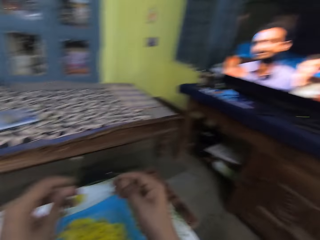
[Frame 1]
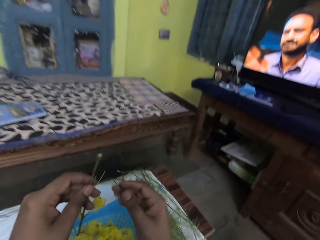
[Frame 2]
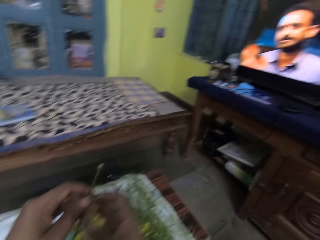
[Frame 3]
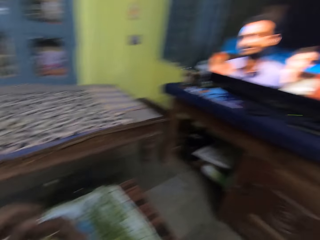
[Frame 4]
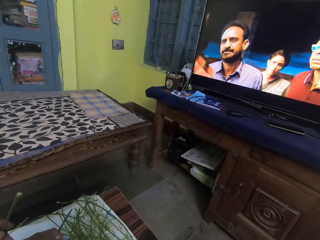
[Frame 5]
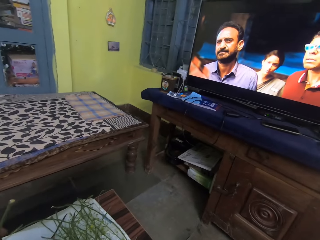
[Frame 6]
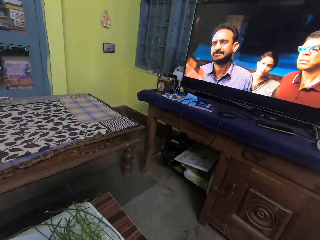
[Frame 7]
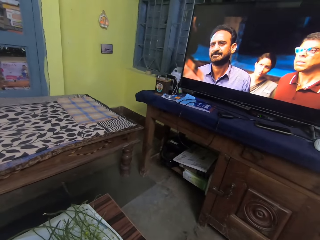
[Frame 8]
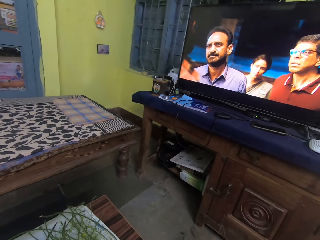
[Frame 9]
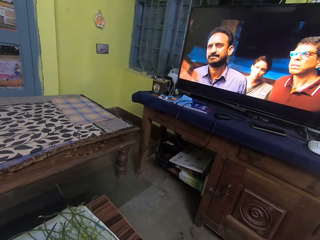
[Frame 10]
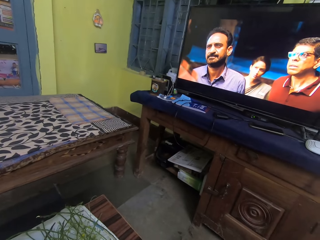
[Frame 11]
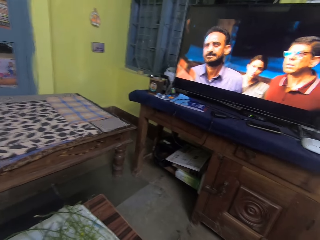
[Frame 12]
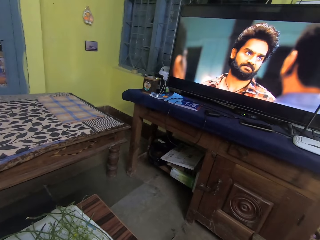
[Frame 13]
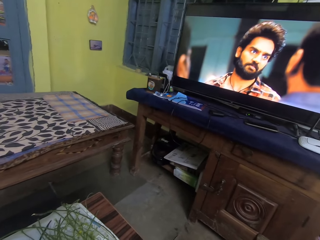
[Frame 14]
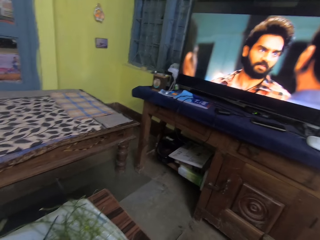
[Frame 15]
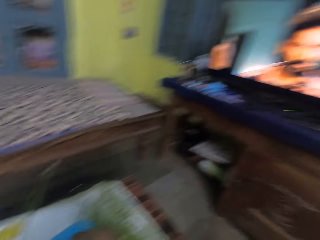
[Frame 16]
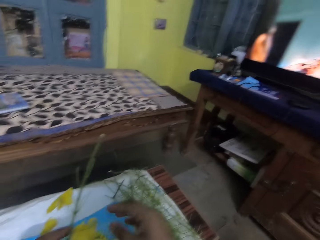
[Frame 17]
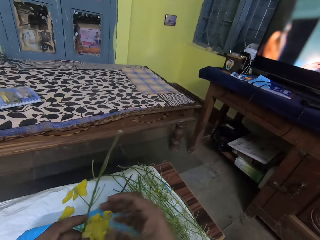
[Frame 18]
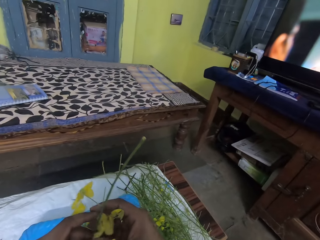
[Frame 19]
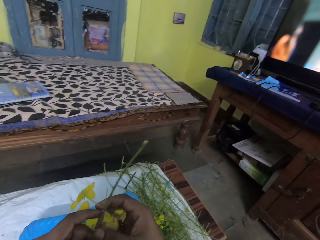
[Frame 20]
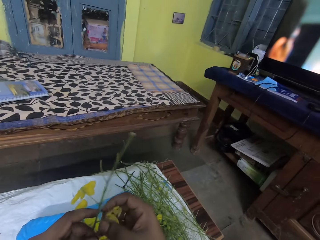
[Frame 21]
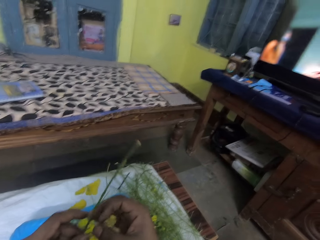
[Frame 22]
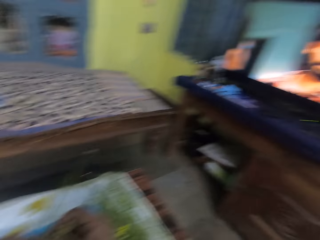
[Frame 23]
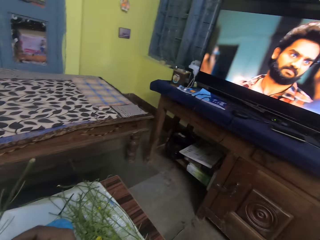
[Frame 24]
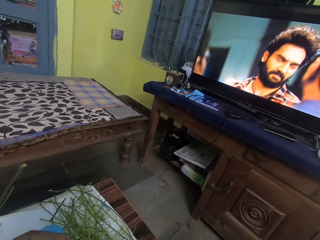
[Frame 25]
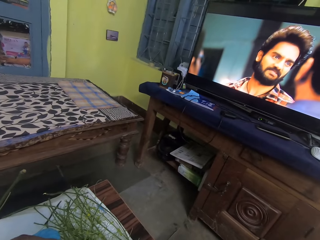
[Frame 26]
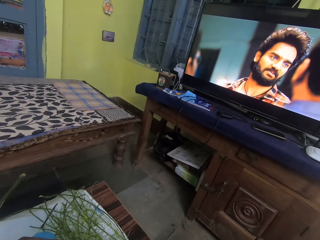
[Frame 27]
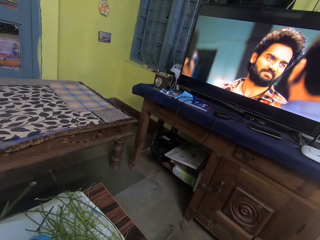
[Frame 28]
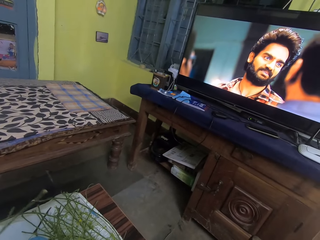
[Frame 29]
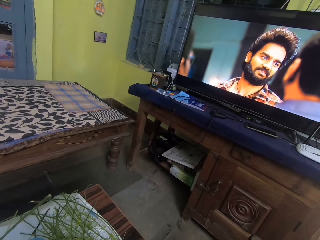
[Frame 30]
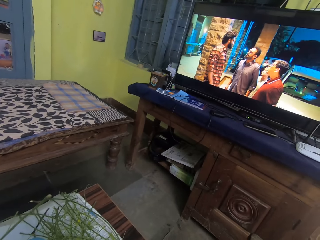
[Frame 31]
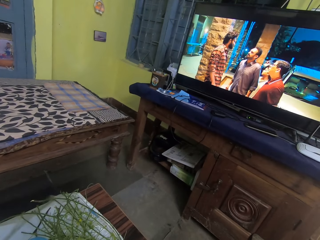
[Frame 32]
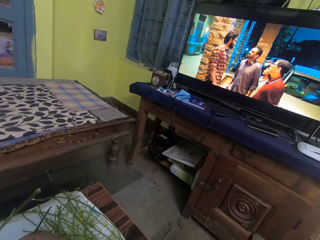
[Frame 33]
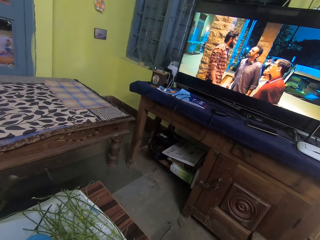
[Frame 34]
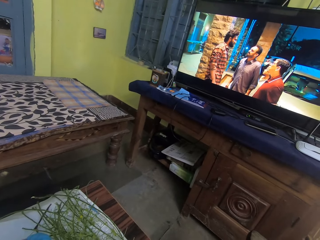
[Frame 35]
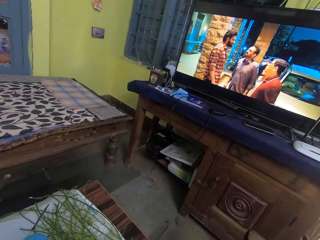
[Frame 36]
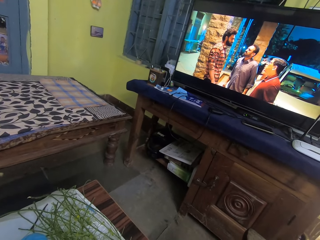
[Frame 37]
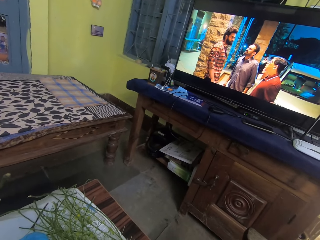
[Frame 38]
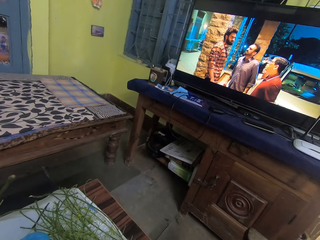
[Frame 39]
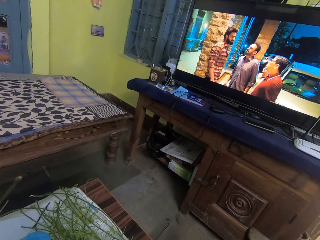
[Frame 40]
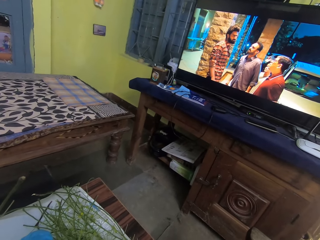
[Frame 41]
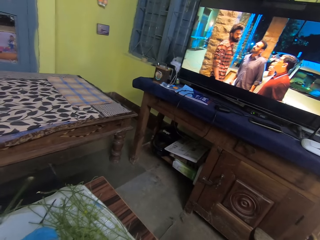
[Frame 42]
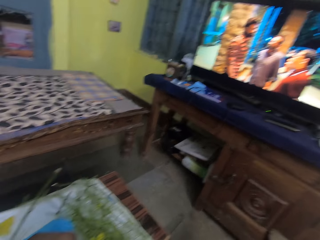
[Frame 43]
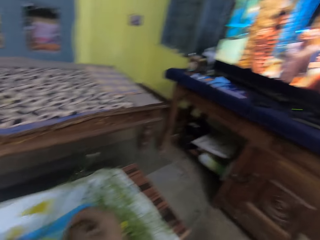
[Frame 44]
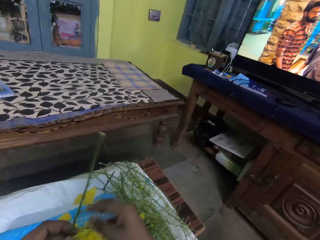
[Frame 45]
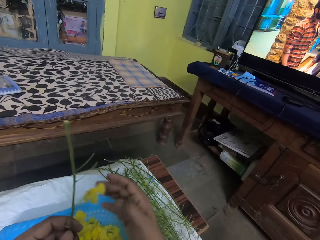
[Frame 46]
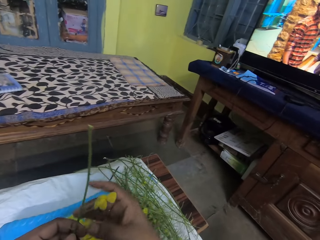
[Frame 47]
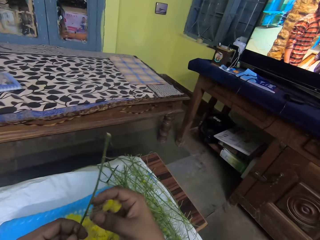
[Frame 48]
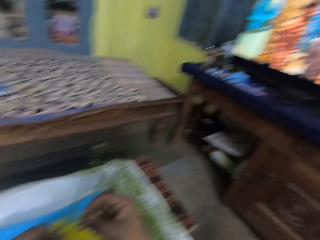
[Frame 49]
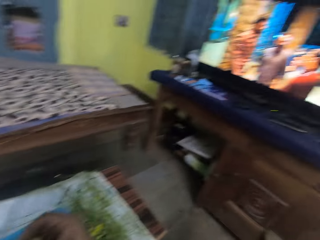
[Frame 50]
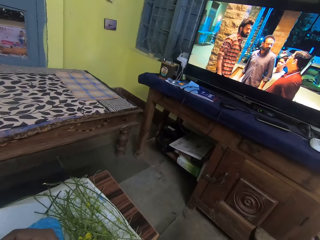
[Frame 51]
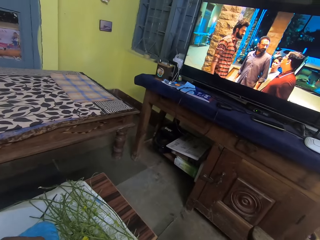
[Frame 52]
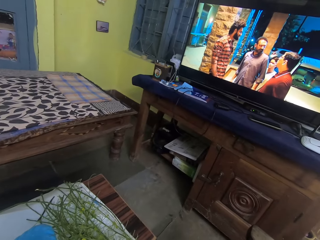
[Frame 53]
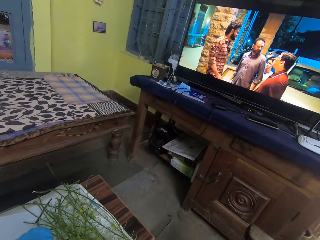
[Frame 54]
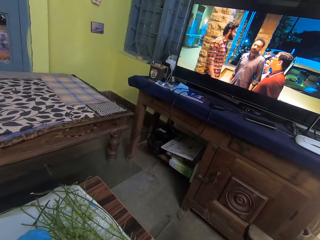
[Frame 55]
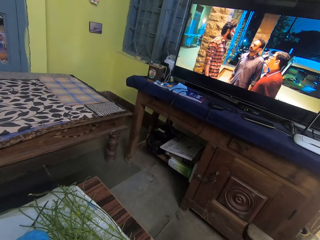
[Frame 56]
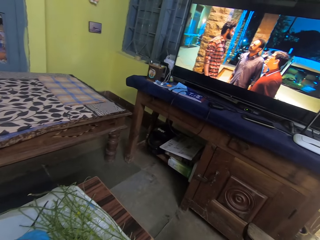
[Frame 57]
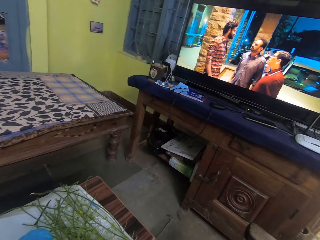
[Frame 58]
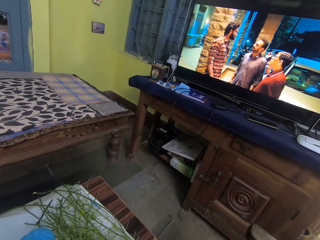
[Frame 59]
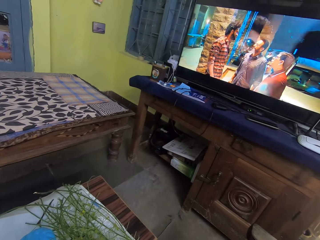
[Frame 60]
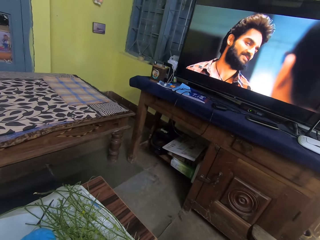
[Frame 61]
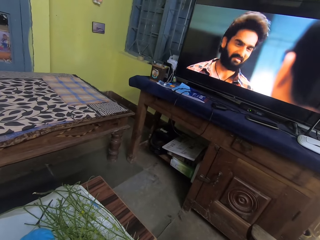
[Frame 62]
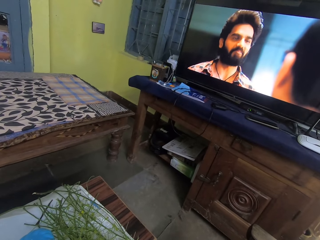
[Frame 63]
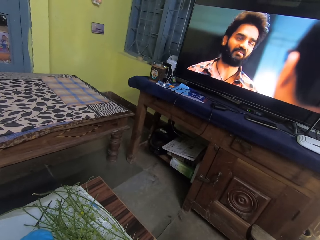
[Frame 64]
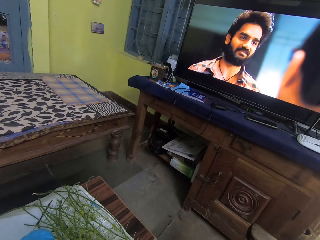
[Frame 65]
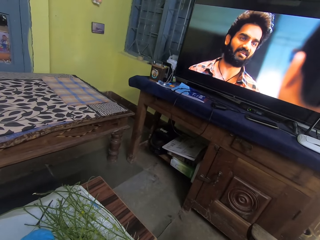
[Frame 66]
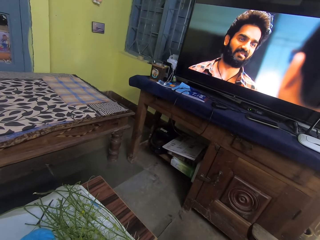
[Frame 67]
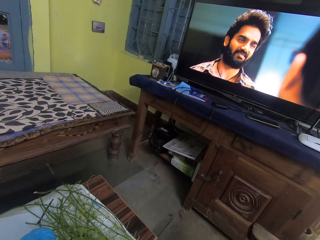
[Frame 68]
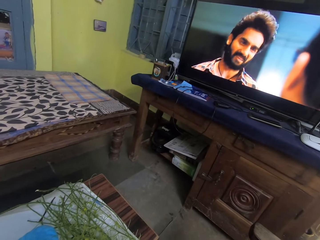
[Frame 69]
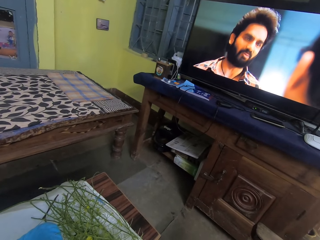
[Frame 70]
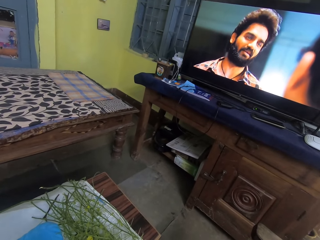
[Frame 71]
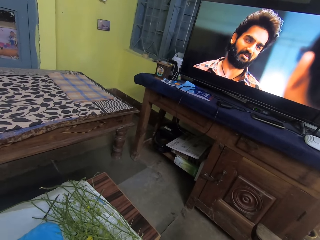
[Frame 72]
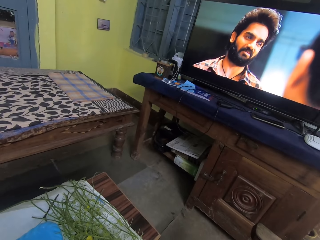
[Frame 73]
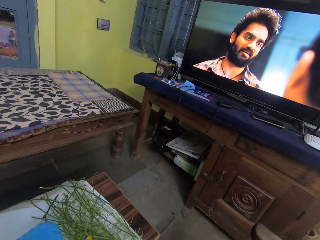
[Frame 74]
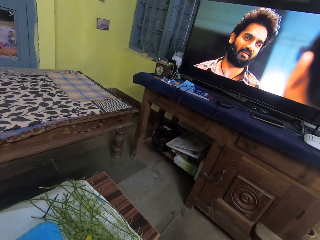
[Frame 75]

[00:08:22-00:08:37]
The camera wearer holds the branch of Amaltaas flower with her hands. She watches the TV set. She plucks an Amaltaas flower from the branch of Amaltaas flower with her right hand. She watches the TV set. She plucks an Amaltaas flower from the branch of Amaltaas flower with her right hand. She watches the movie in the screen.

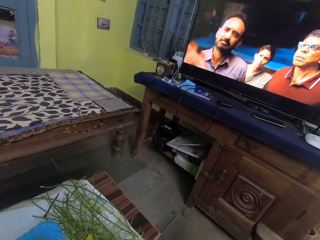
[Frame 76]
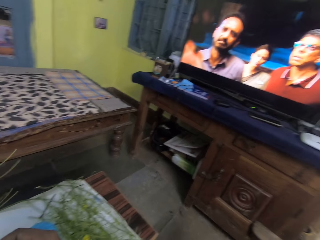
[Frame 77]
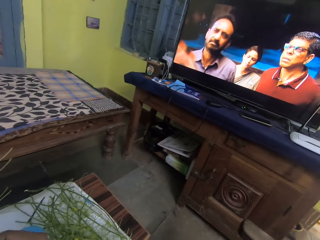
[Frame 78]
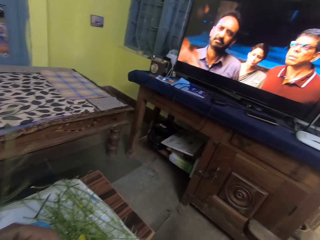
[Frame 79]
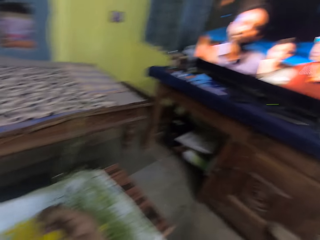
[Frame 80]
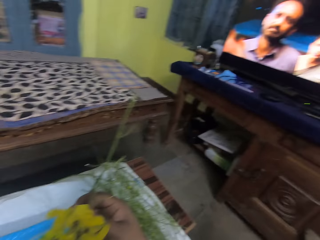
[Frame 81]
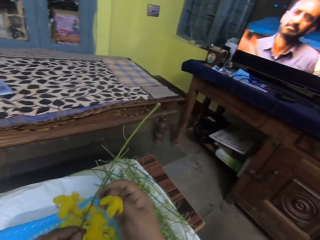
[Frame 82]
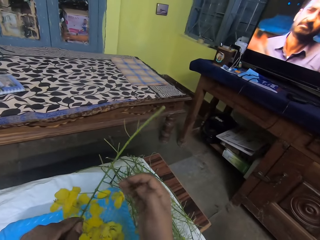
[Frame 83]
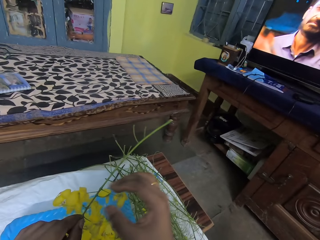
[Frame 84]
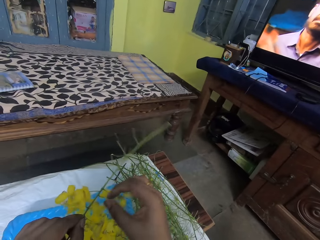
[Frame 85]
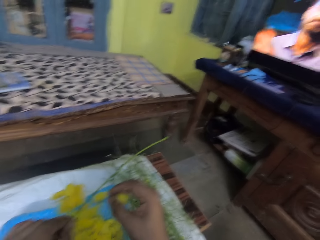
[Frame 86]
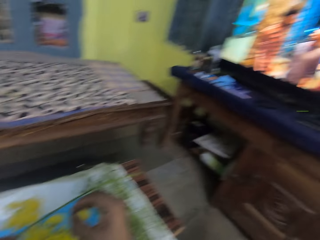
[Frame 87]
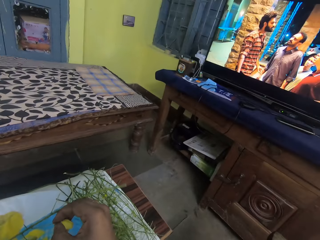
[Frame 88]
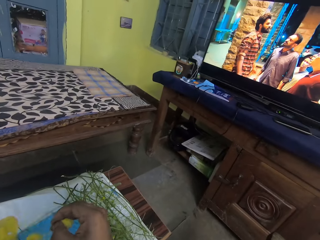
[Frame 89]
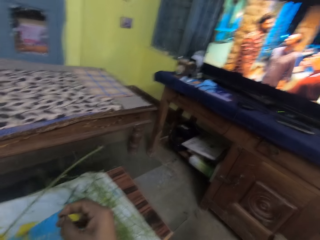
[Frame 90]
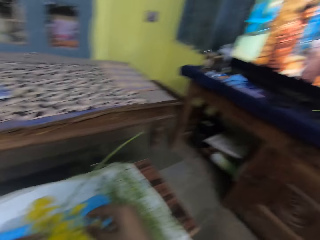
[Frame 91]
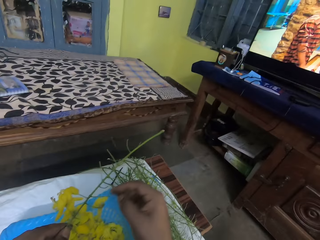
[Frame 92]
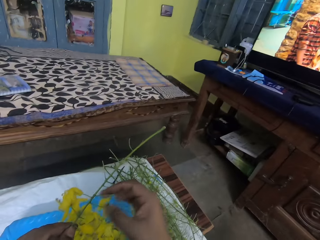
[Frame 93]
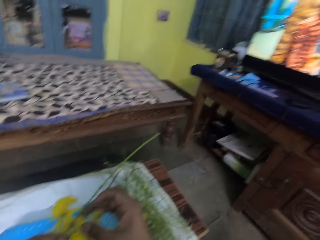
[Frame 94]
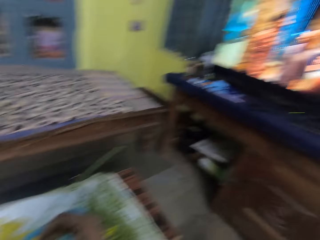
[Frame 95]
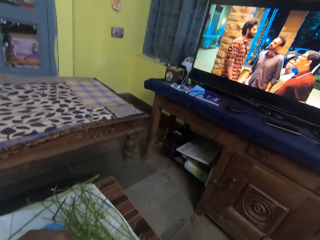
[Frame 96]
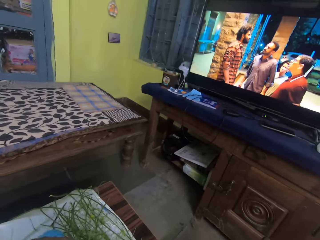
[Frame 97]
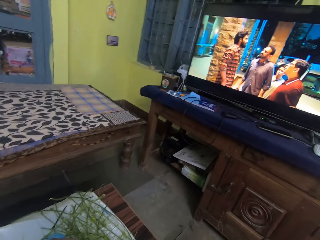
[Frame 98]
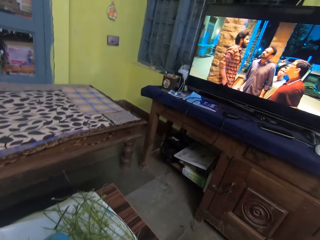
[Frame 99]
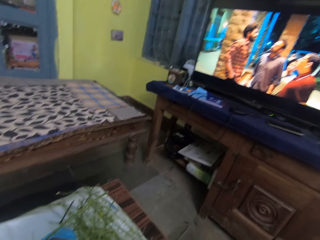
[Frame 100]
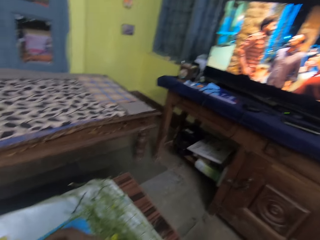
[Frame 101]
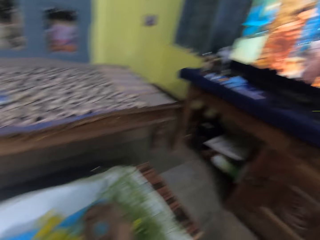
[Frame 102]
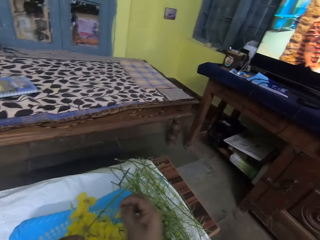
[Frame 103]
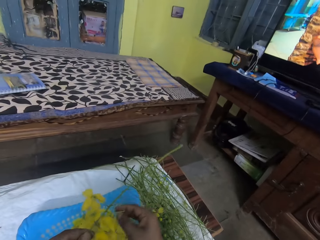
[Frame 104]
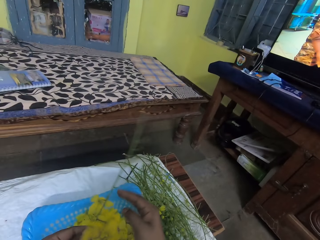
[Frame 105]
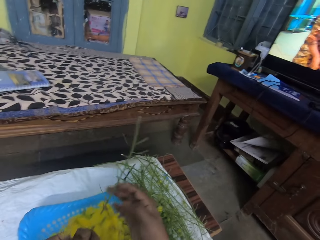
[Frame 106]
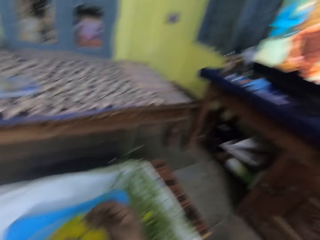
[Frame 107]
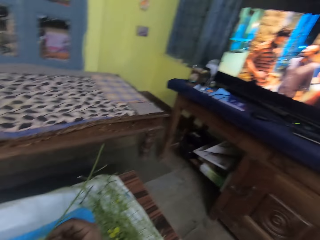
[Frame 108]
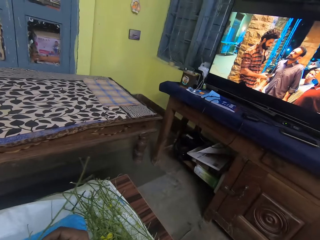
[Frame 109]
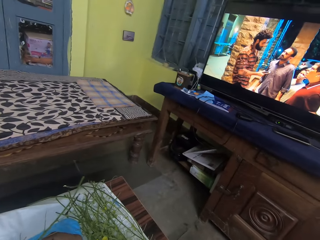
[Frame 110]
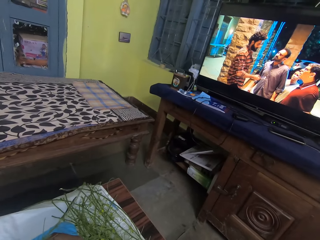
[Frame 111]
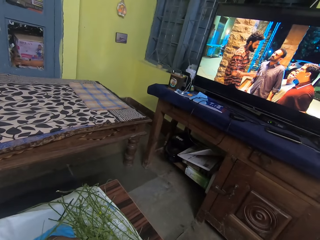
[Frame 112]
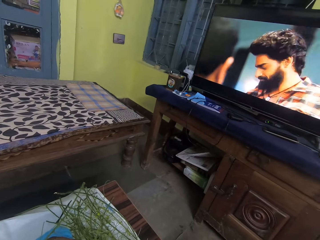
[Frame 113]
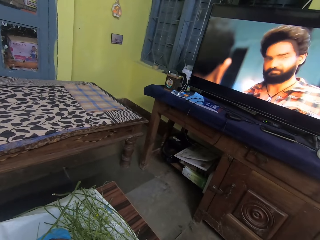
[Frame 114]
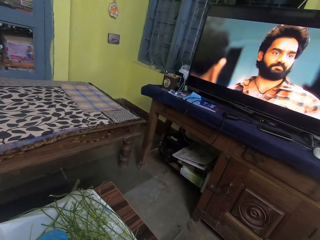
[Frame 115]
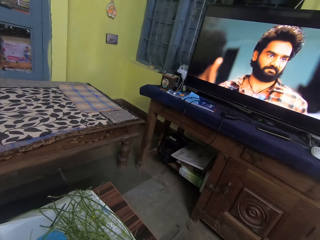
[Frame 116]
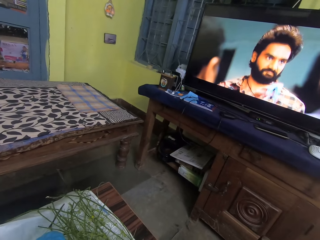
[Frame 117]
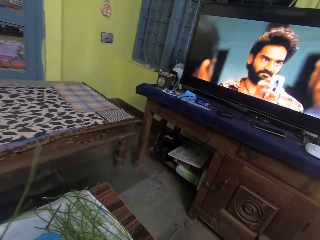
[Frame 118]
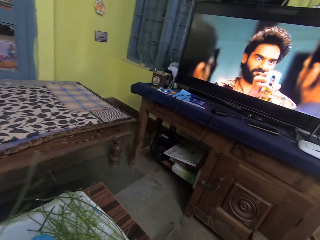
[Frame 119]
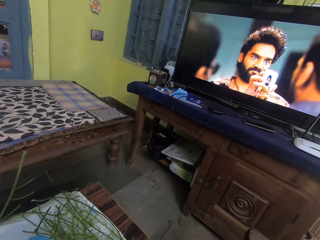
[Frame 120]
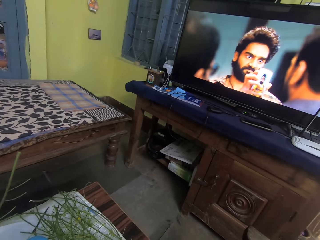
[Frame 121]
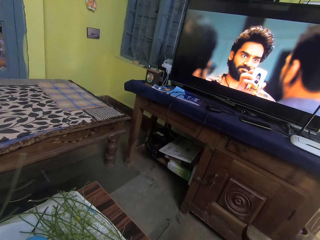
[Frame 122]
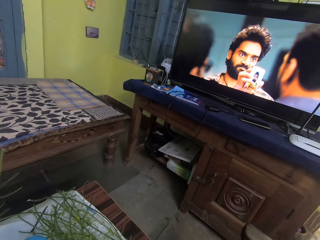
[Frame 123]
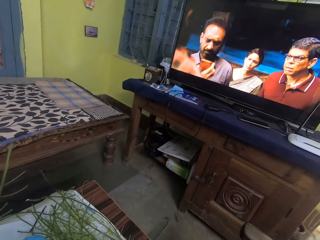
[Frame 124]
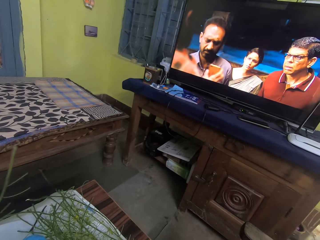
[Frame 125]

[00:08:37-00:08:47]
The camera wearer plucks an Amaltaas flower from the branch of Amaltaas flower with her right hand. She drops the Amaltaas flower into the plastic colander on the table with her right hand. She plucks an Amaltaas flower from the branch of Amaltaas flower with her right hand. She drops the Amaltaas flower into the plastic colander on the table with her right hand. She holds the branch of Amaltaas flower with her hands. She watches the TV set.
